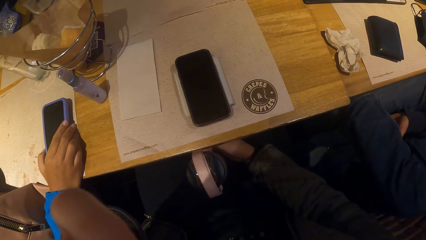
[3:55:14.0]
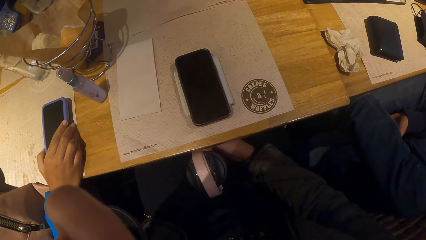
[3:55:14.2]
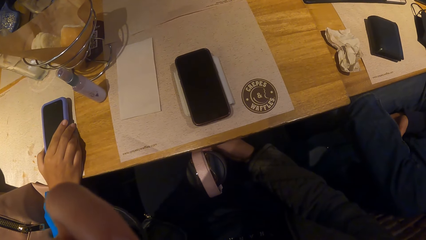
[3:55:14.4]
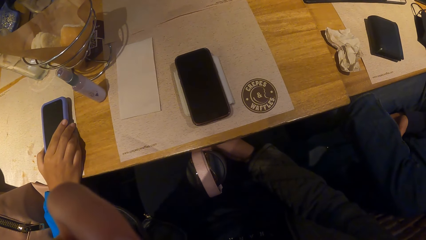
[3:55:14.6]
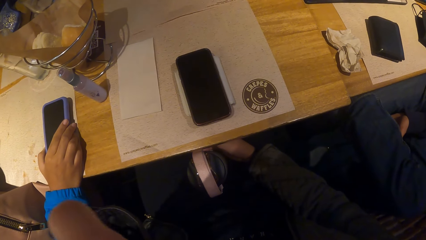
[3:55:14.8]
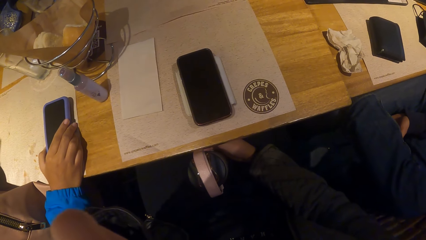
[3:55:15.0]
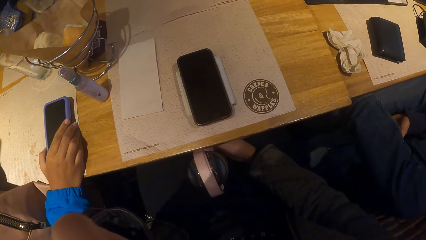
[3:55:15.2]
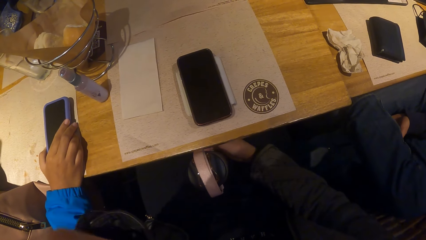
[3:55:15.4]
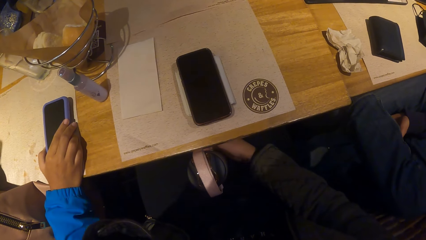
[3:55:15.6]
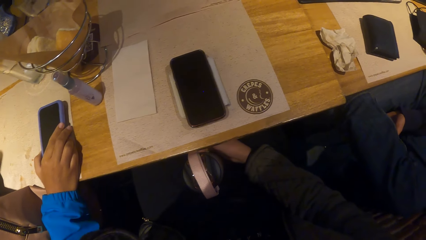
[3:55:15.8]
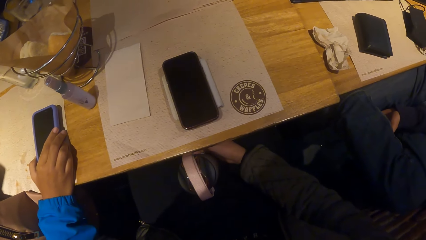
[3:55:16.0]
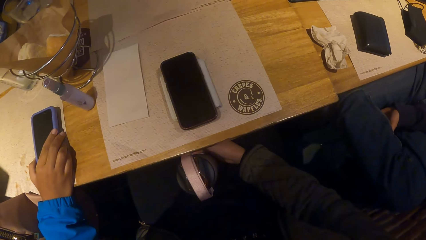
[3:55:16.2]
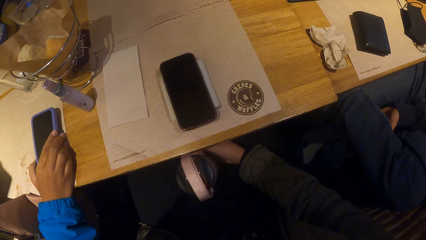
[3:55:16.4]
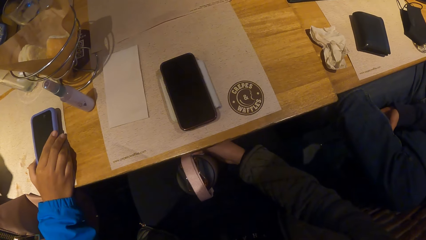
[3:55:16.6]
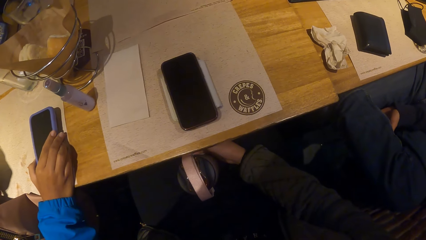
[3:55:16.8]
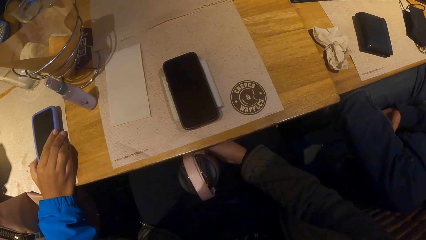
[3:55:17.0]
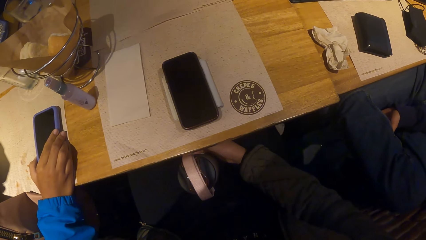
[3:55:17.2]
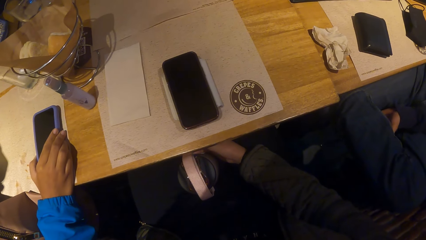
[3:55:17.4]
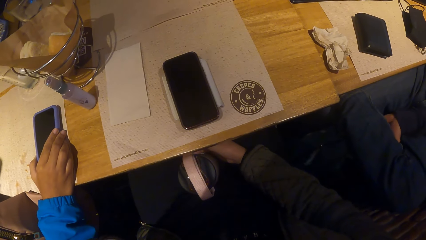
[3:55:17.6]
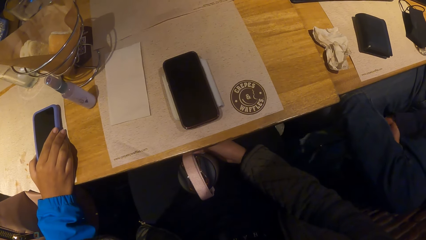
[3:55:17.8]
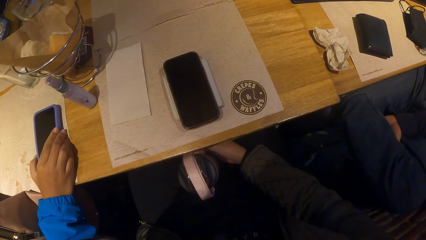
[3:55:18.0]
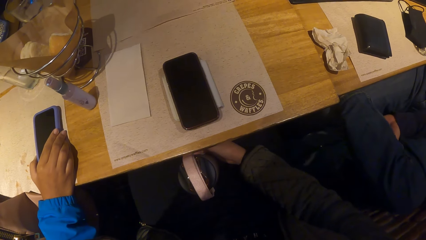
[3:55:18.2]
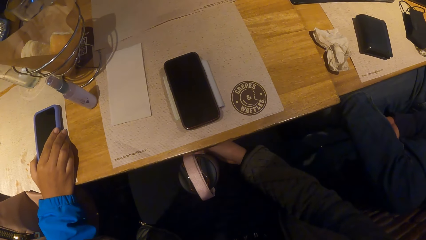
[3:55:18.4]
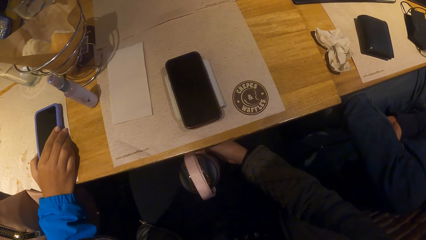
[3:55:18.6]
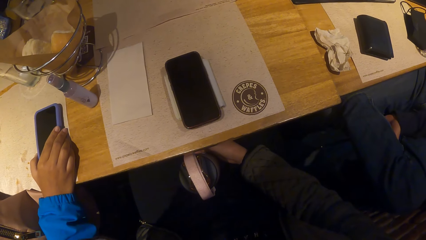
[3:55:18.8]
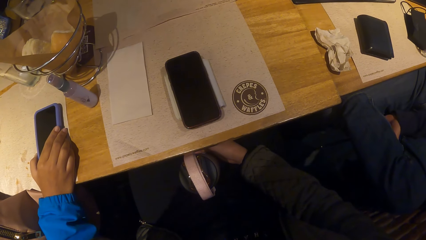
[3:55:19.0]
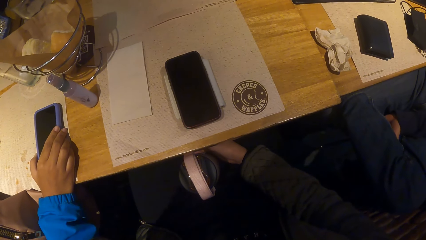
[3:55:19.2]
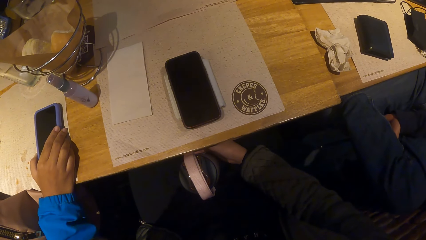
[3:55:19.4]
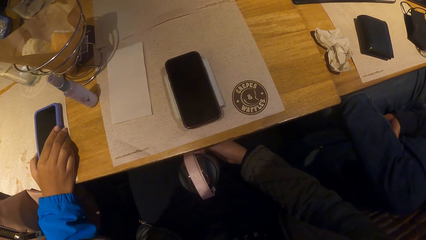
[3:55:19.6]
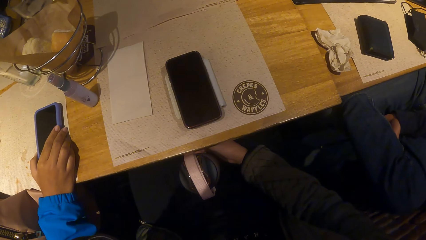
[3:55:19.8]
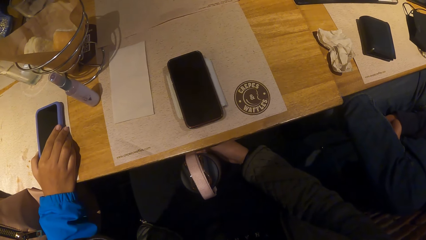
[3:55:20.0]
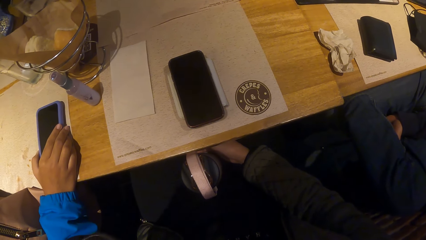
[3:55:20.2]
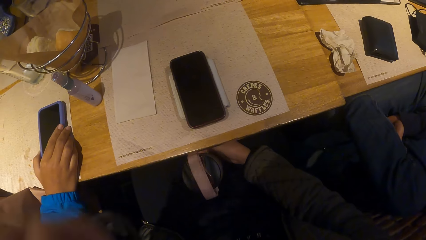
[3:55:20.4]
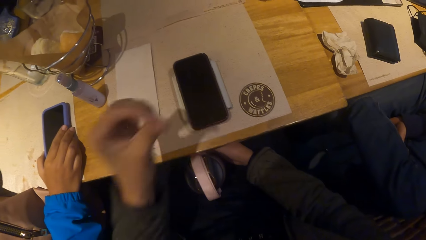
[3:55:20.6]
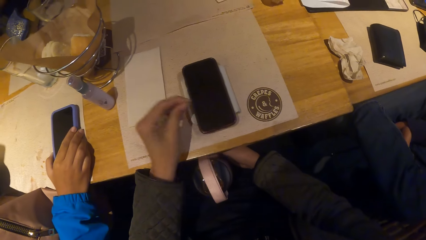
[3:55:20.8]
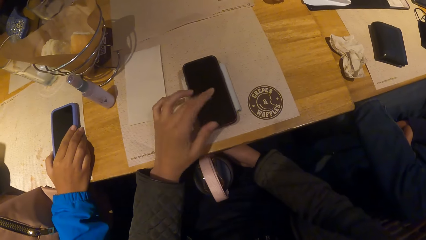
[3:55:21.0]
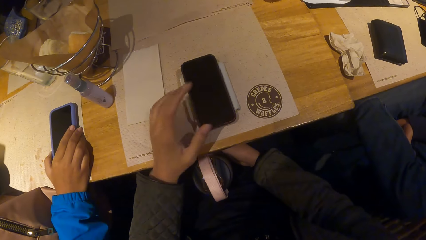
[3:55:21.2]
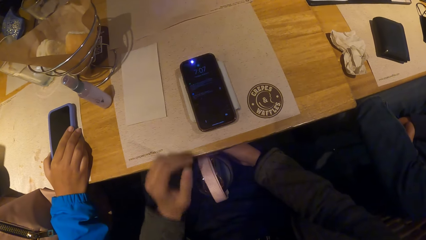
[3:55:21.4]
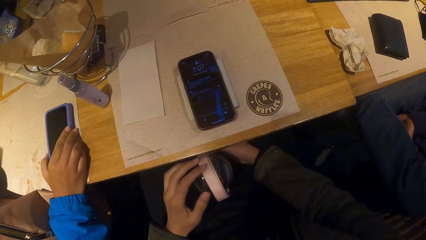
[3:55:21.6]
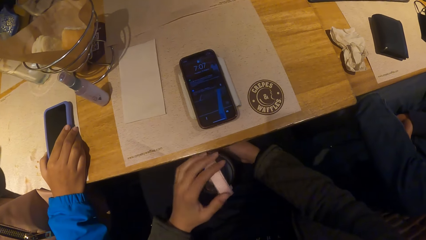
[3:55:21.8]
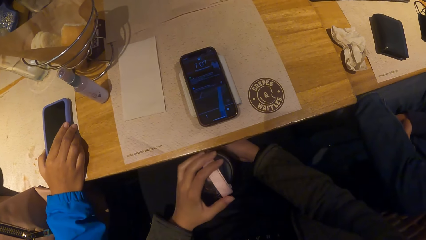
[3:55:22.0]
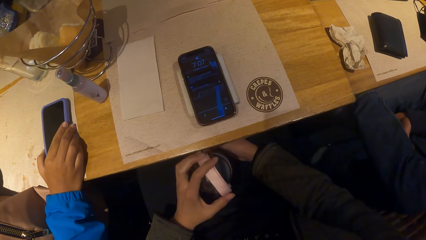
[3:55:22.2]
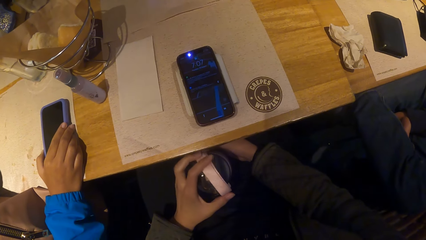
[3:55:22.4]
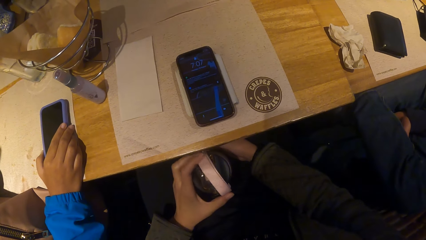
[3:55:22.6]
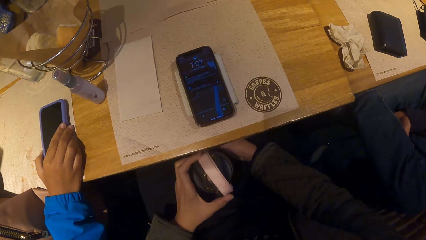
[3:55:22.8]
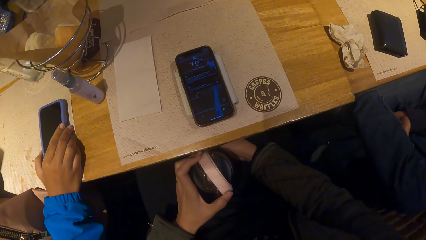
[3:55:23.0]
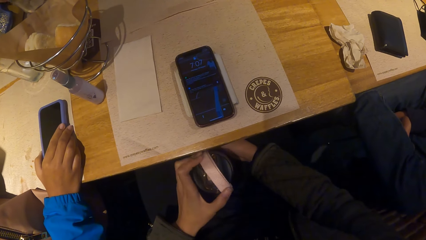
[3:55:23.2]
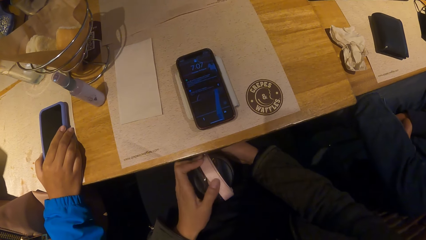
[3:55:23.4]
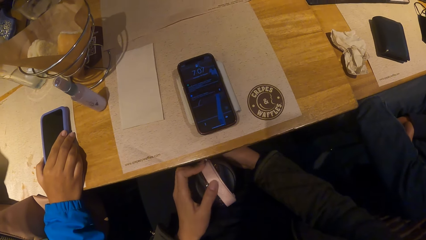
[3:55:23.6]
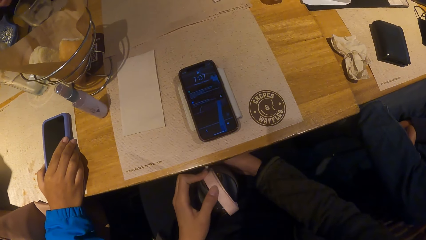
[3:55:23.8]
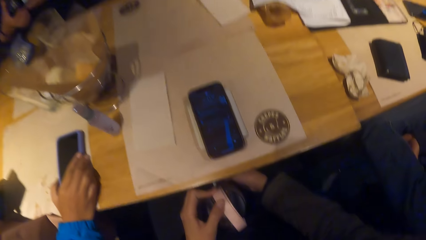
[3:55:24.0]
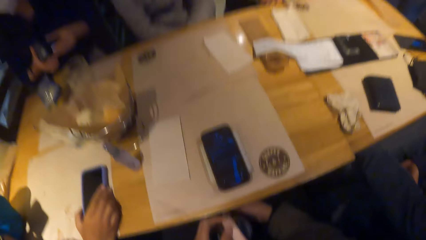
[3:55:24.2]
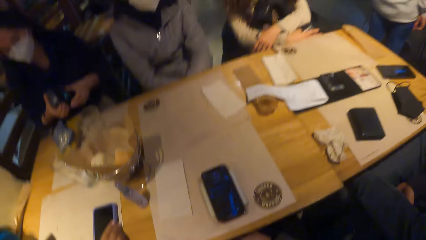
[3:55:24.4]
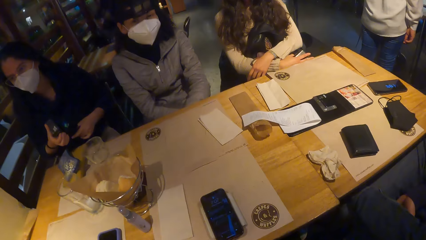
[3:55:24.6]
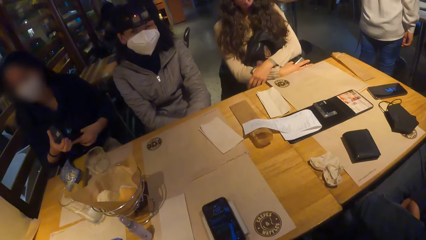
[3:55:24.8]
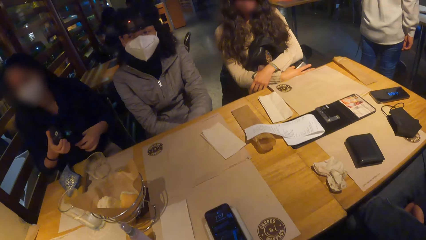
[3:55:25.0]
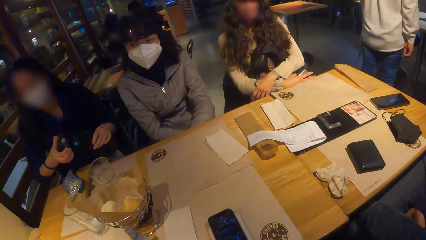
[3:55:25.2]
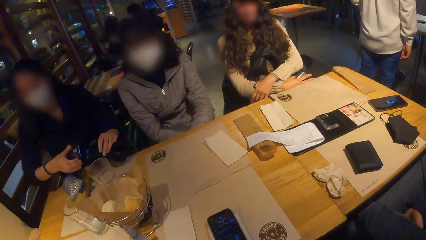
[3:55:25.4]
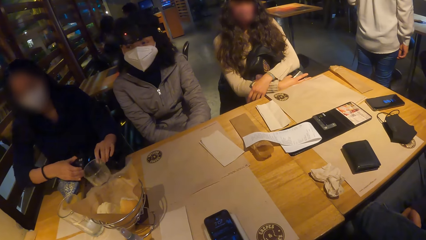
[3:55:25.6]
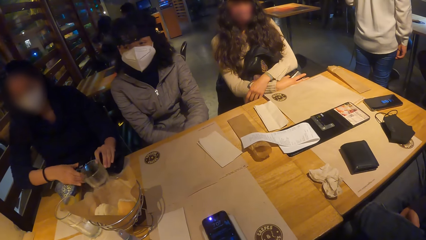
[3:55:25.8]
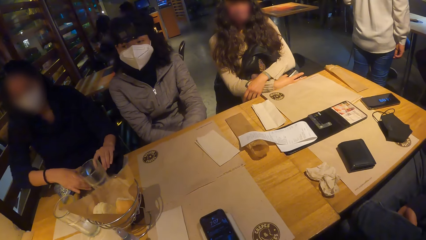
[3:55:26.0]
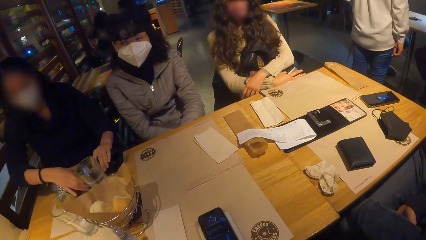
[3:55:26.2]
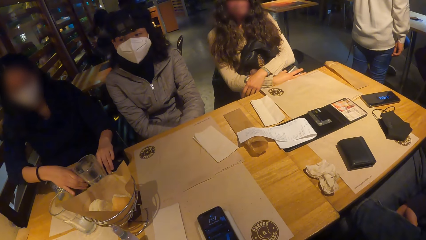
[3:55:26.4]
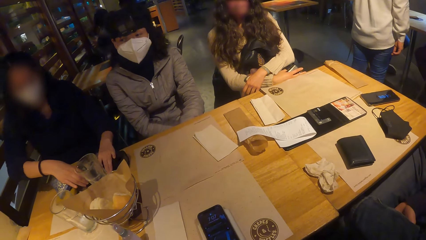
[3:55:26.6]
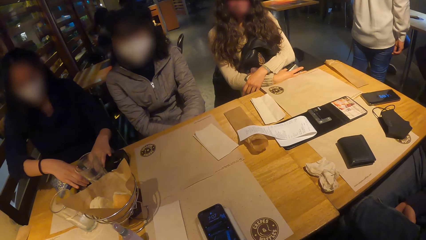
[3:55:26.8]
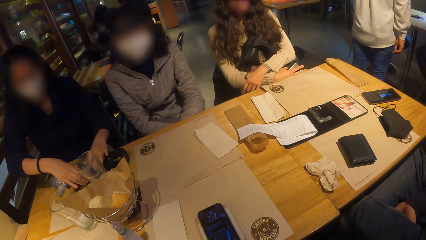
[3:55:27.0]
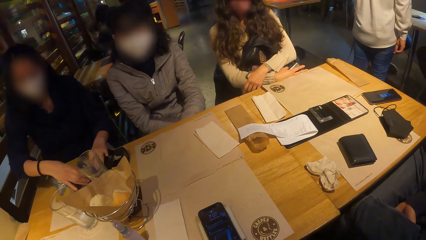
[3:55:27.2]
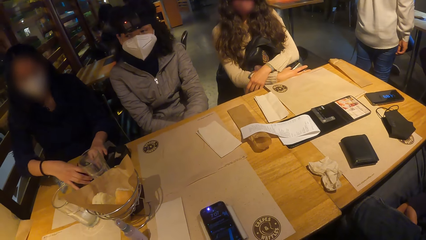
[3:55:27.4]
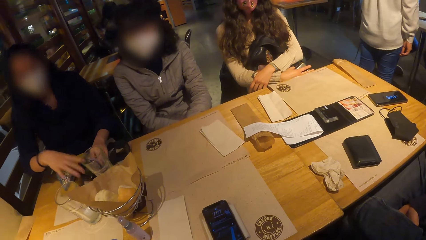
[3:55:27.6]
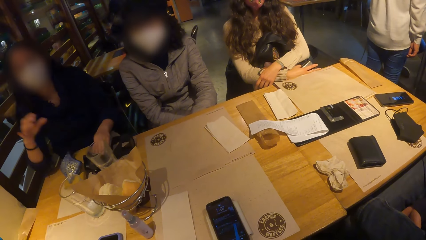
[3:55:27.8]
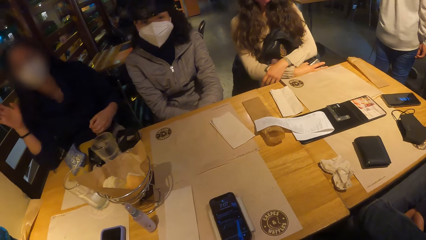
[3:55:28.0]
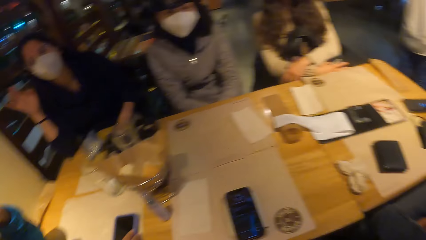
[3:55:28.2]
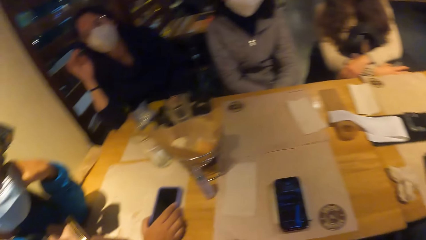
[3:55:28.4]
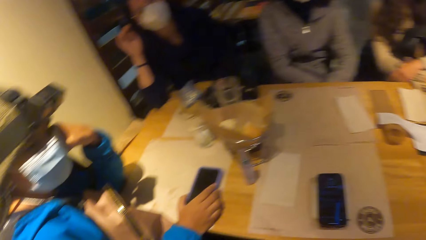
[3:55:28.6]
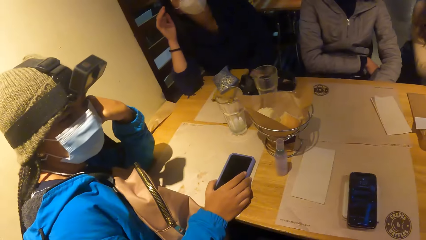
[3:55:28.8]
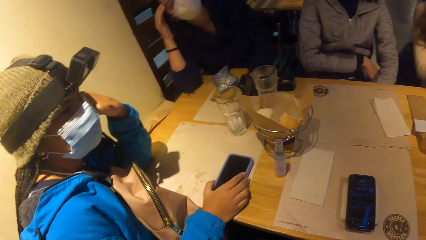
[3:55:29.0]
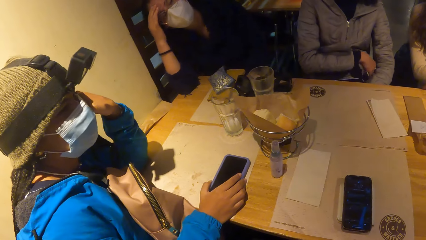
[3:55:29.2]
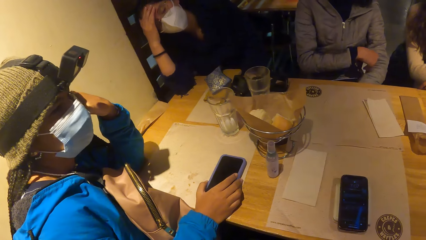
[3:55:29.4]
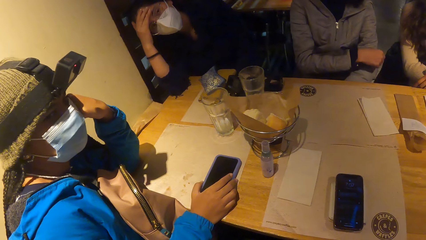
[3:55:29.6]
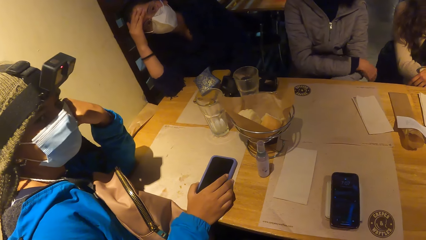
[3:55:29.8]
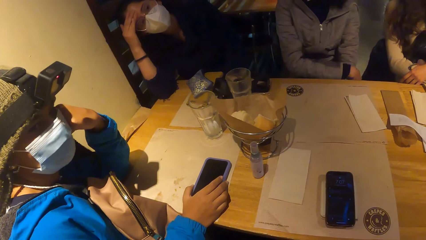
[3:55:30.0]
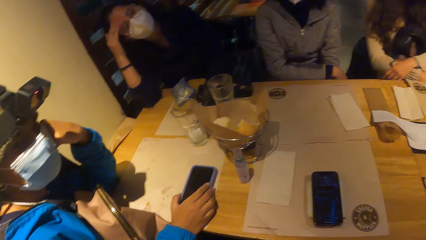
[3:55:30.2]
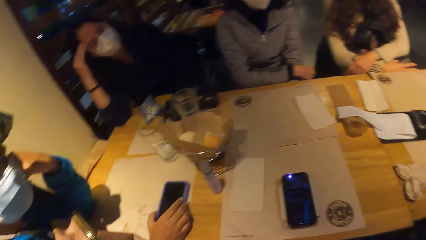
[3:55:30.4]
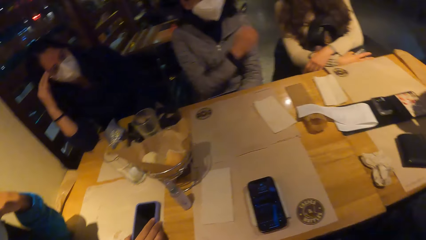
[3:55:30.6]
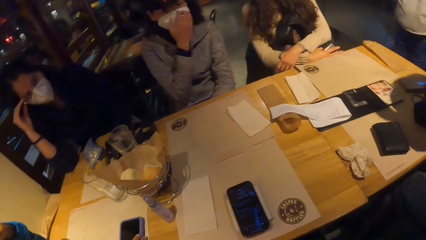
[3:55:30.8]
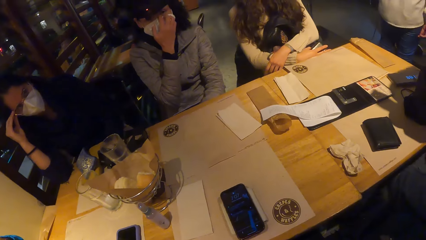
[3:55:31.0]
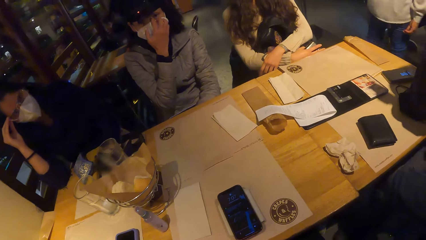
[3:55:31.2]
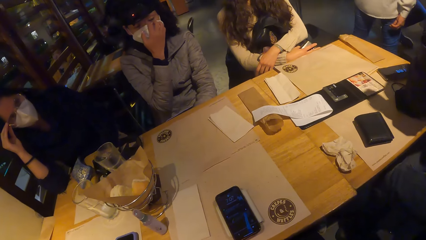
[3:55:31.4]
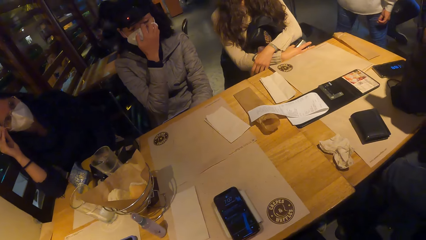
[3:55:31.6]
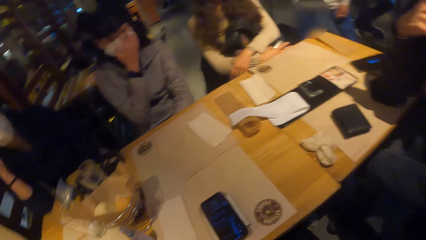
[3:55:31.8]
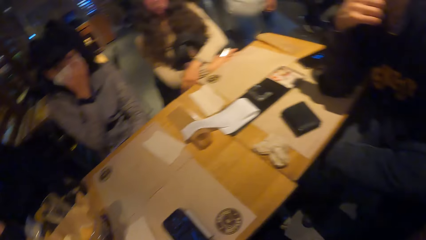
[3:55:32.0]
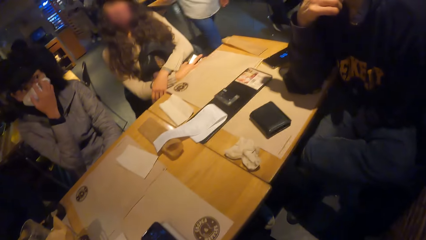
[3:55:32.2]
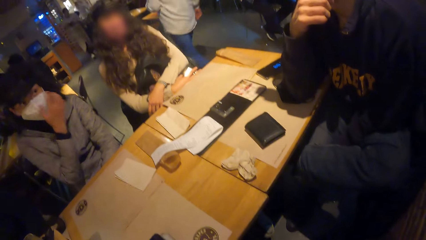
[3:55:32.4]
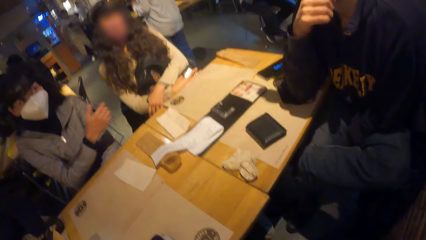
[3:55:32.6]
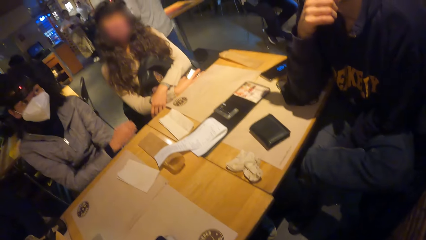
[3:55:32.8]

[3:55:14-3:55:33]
The camera wearer taps a phone on a table with her left hand. She touches the flask with her left hand. She looks at the phone. The woman places the camera on the table with her hands. The camera wearer looks around.
